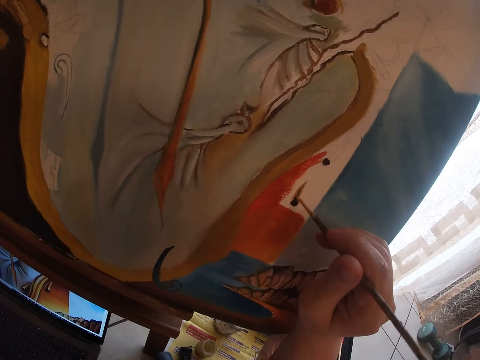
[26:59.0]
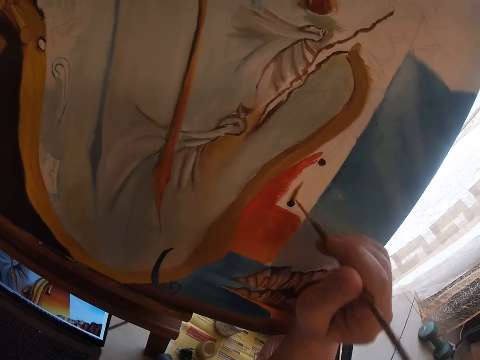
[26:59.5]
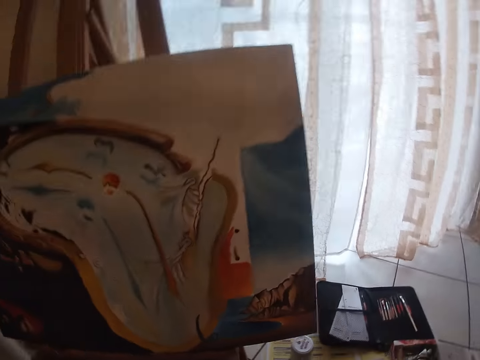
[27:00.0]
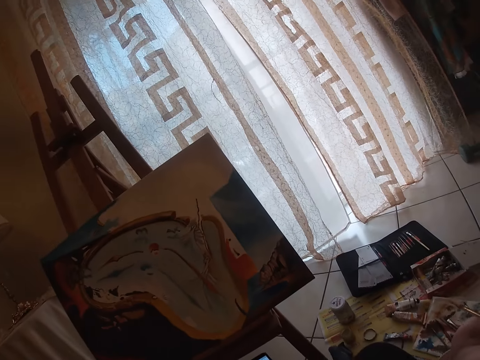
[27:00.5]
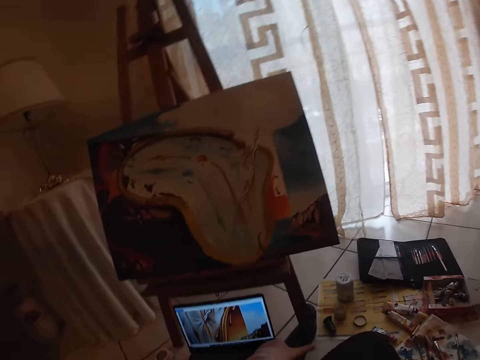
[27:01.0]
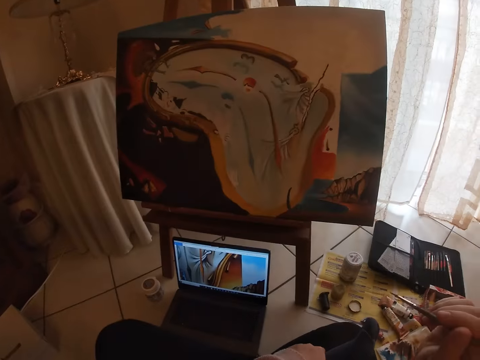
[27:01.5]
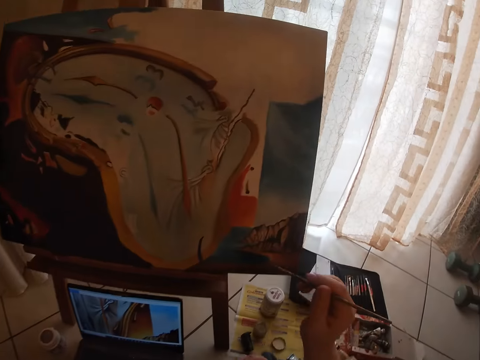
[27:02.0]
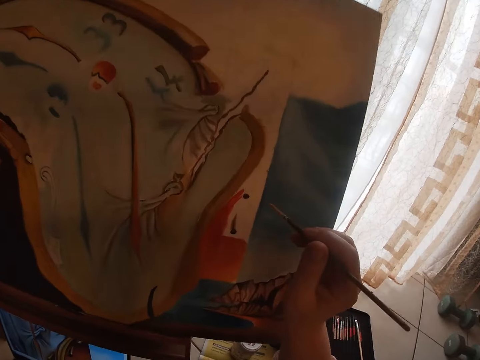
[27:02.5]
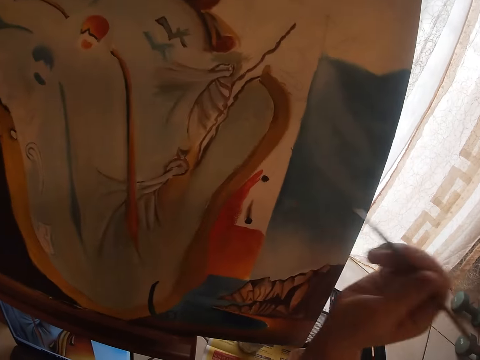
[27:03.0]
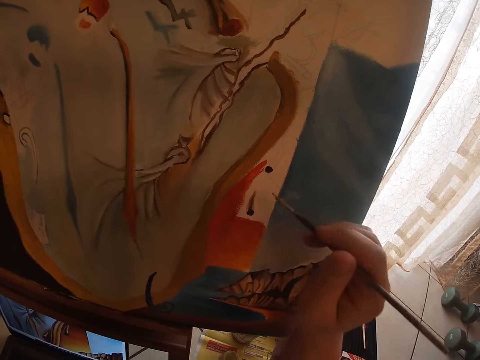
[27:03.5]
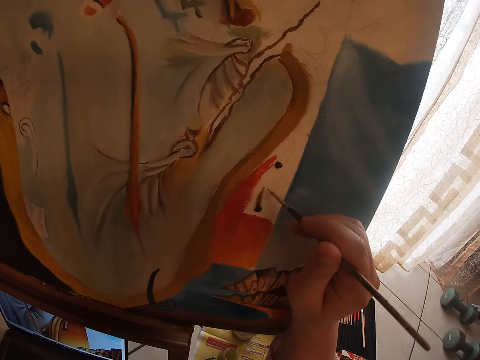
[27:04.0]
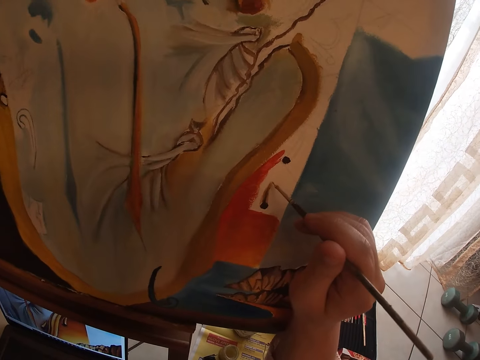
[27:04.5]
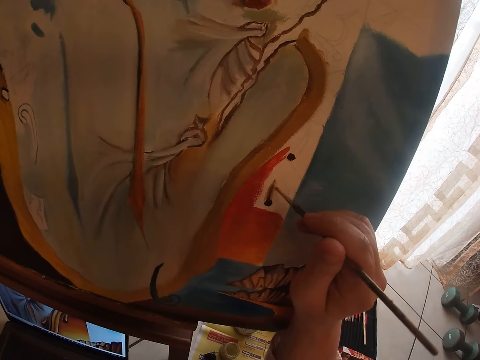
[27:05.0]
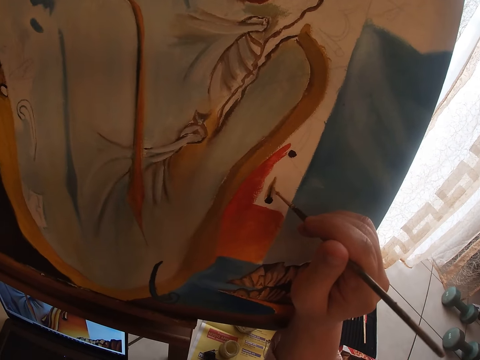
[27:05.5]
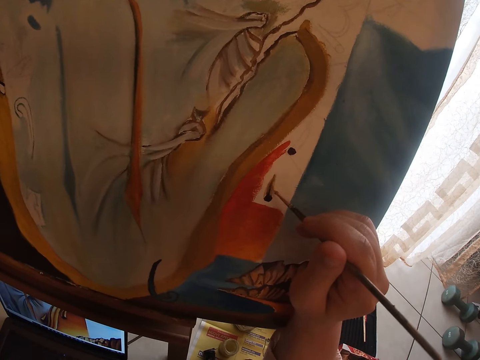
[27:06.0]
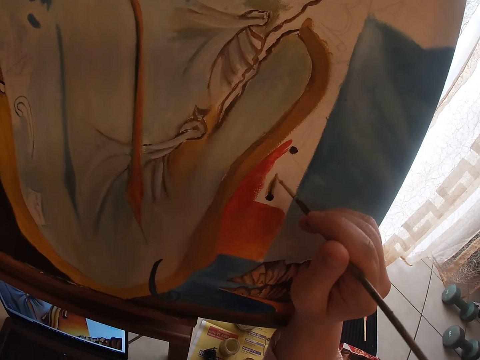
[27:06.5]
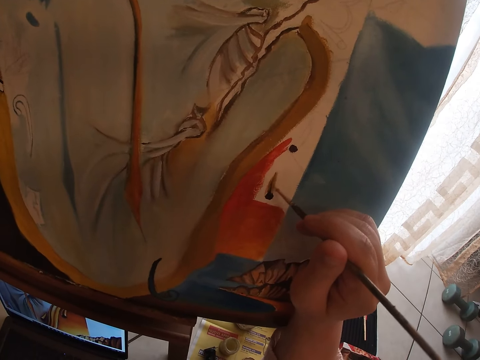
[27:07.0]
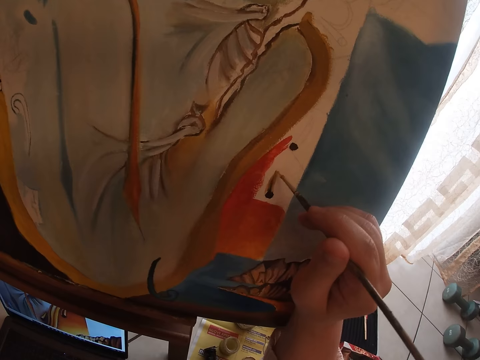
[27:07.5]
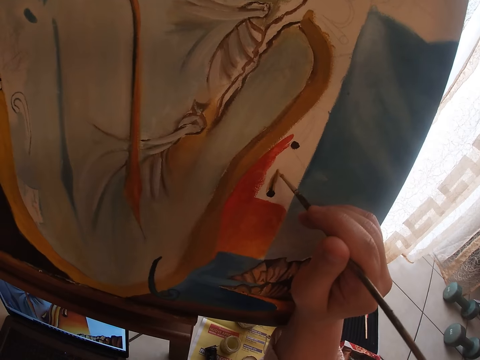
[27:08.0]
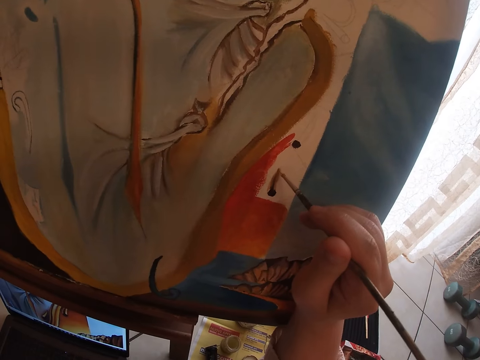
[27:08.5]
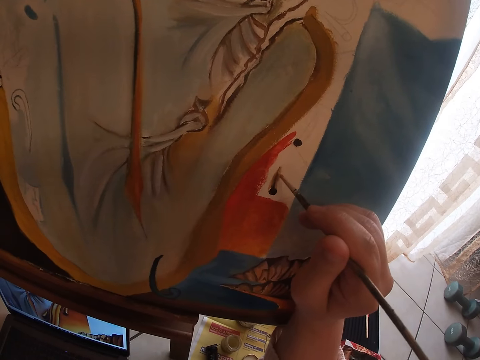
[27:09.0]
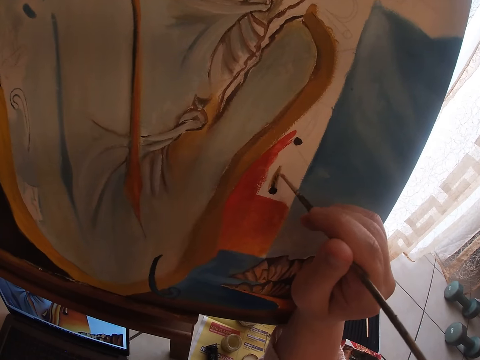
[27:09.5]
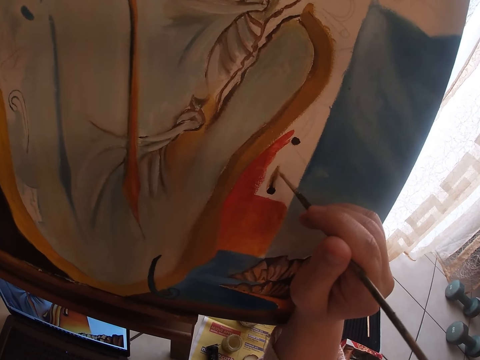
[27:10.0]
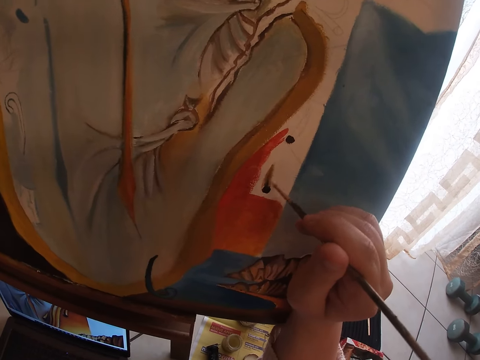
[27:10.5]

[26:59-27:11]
The camera wearer stops to paint. They refer from a picture displayed on the laptop screen. They paint on the canvas using the paint brush.

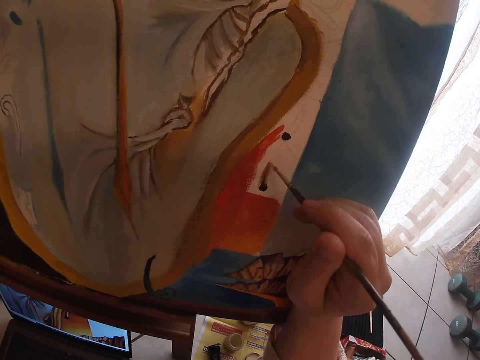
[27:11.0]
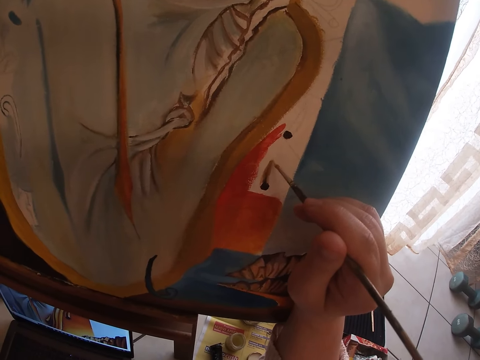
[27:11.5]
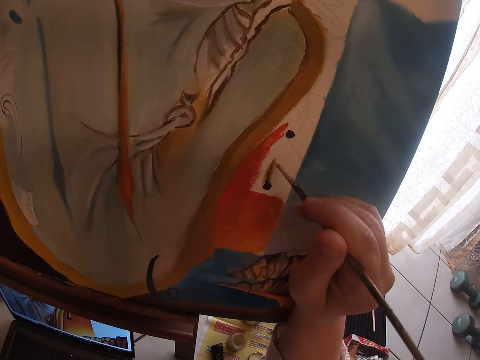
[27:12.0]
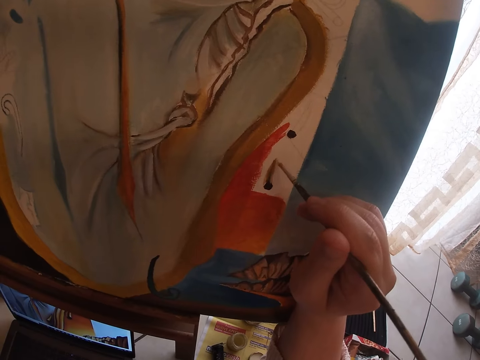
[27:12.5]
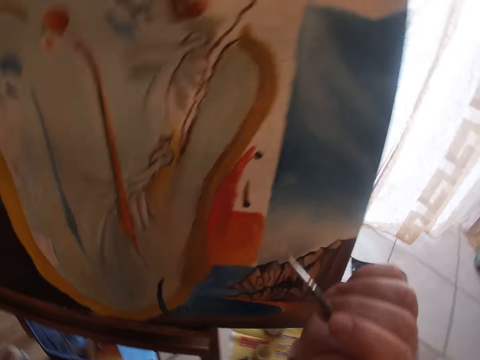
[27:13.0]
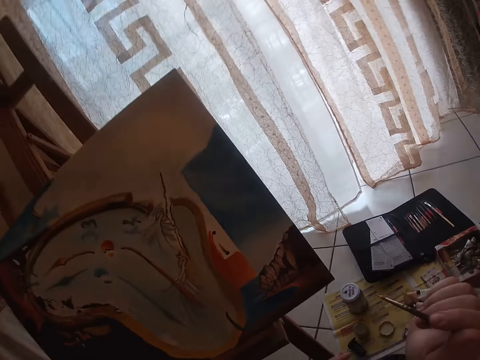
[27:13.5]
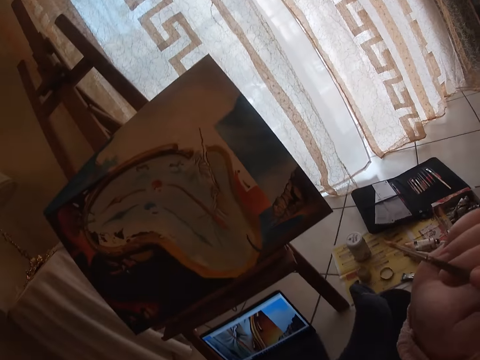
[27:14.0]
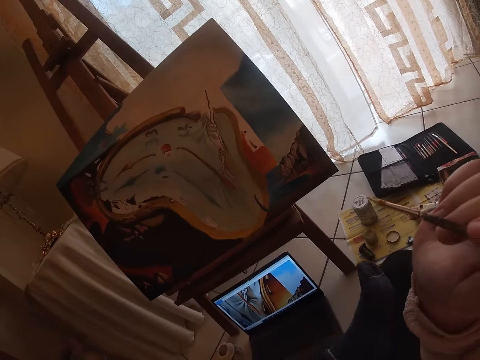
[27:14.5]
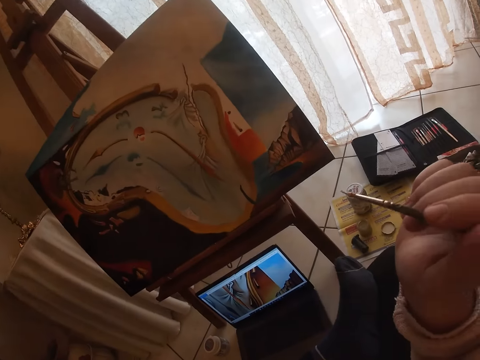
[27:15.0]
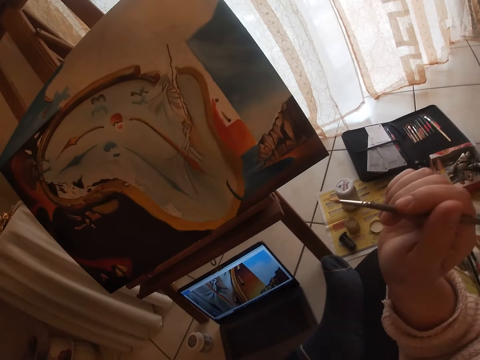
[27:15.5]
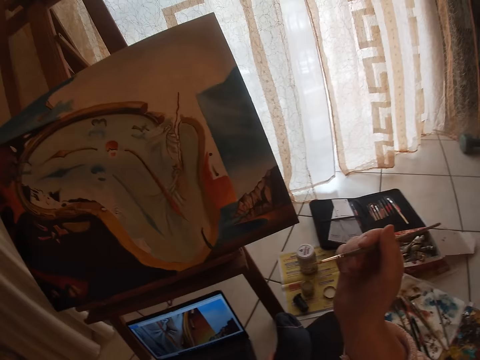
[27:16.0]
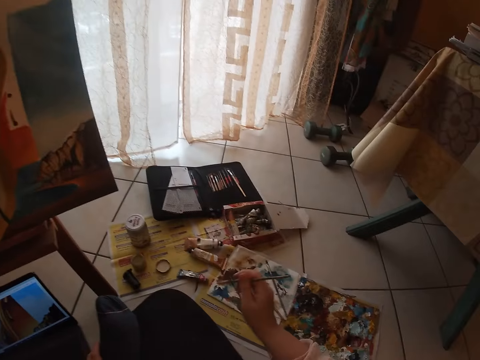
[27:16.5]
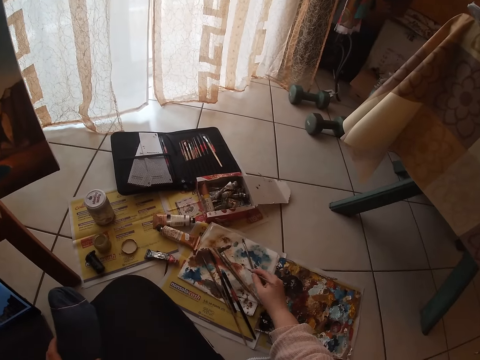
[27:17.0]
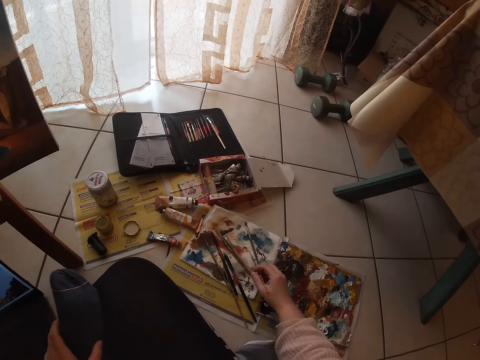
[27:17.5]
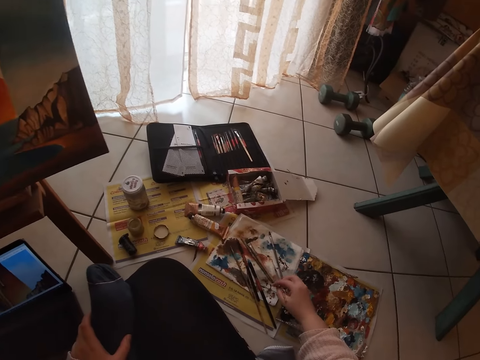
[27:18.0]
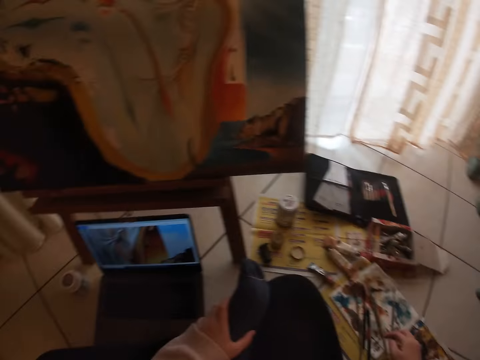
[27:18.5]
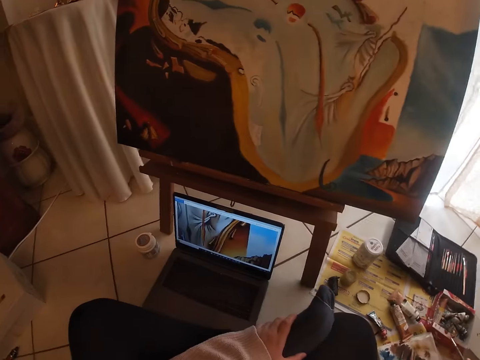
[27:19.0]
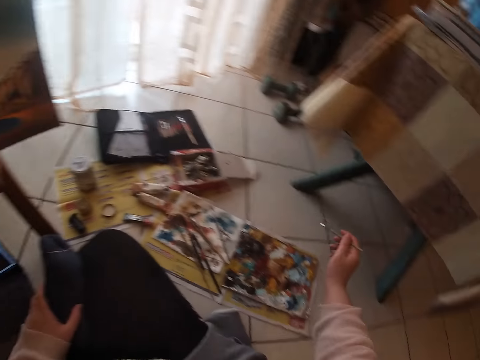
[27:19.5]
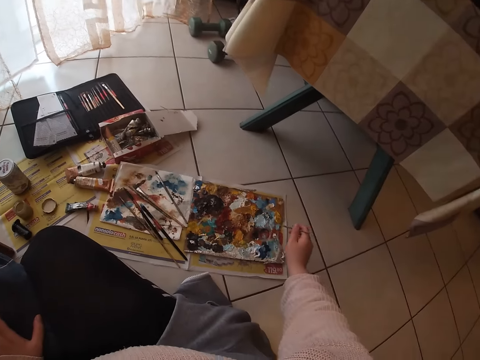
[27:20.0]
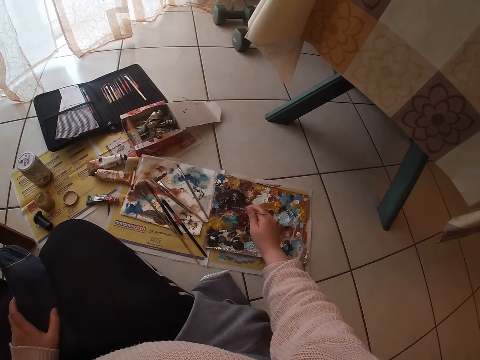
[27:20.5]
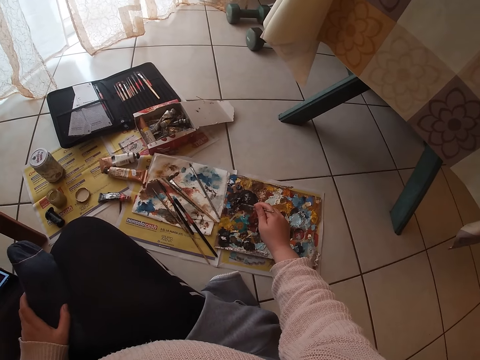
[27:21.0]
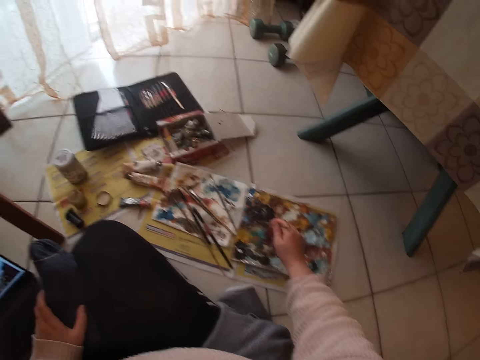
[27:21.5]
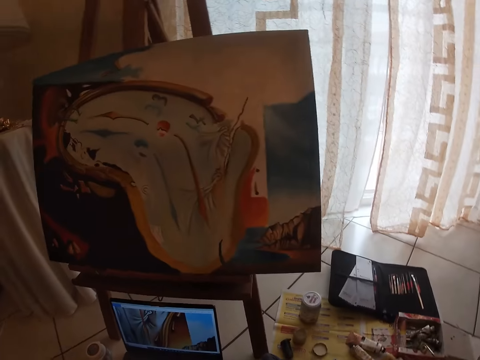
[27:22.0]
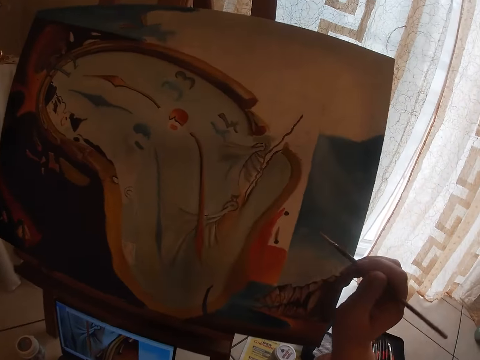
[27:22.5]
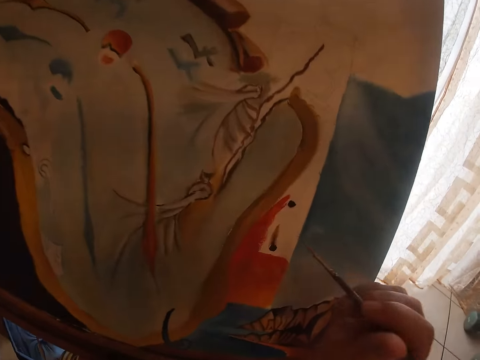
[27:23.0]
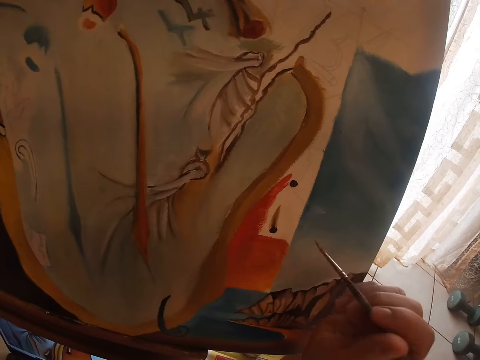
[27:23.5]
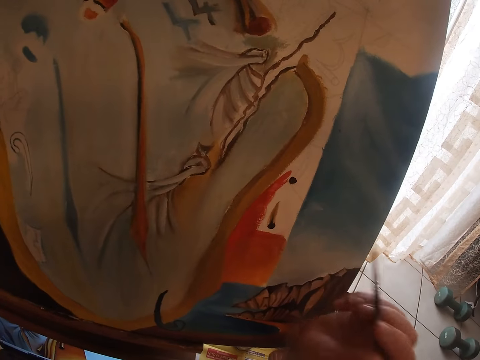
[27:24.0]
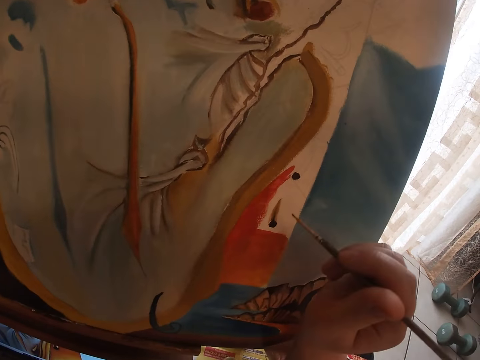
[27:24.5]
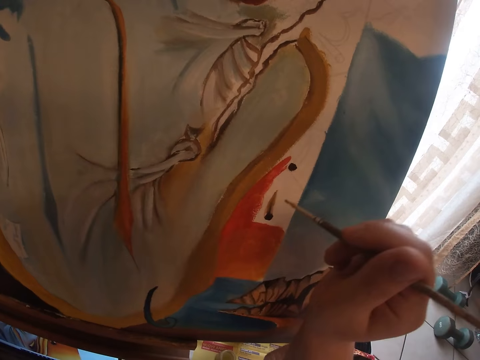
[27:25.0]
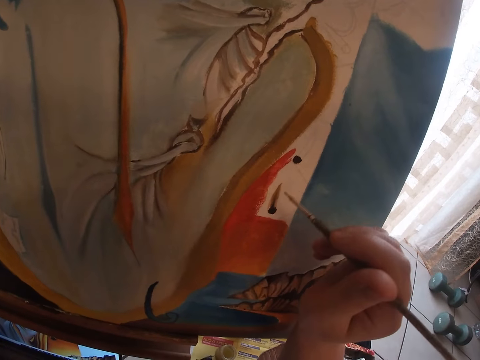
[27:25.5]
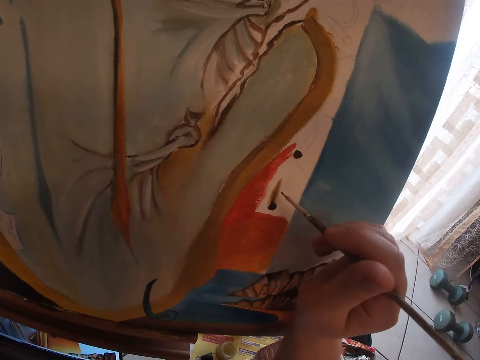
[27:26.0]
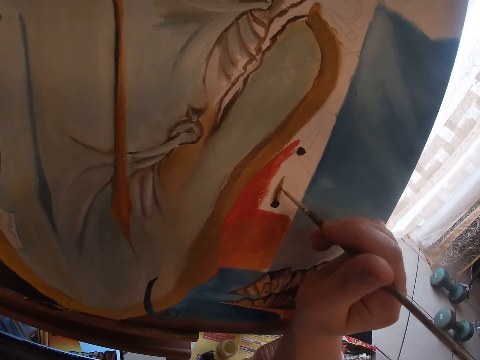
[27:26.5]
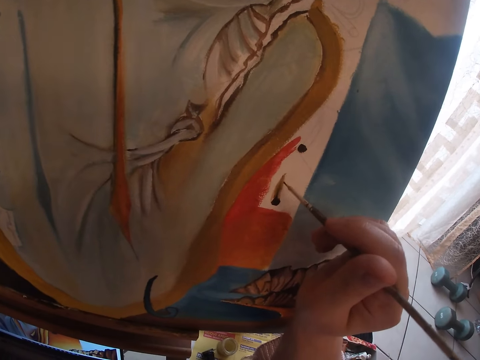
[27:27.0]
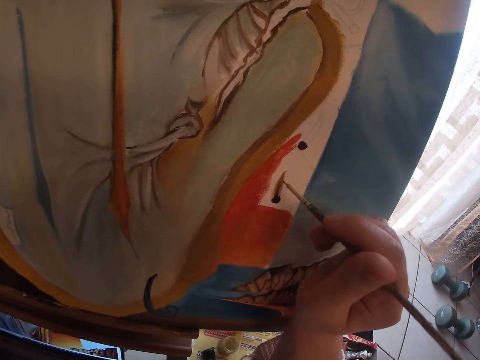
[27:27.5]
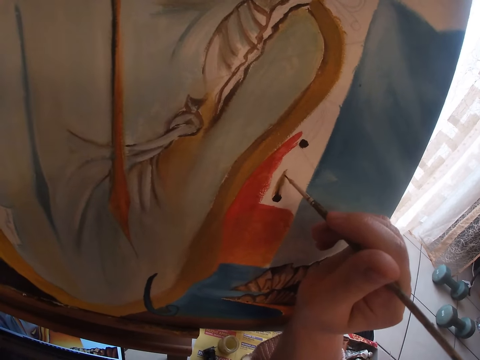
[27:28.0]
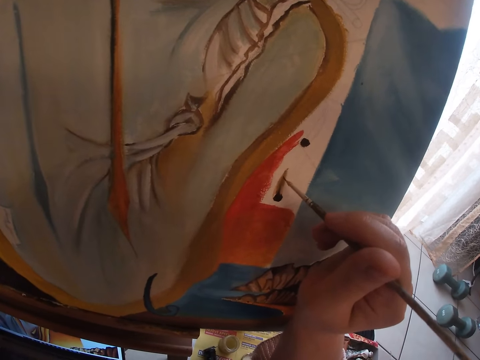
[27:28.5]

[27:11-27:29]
The camera wearer stops to paint. They refer from a picture displayed on the laptop screen. They clean the sable brush on a paper on the floor. They dab paint on the palettes with the small detail brush. They paint on the canvas.
